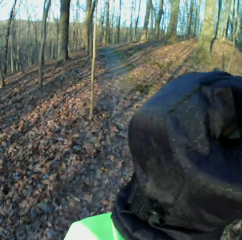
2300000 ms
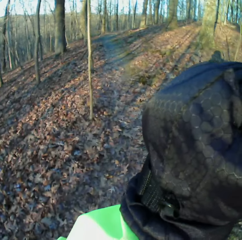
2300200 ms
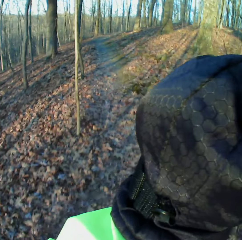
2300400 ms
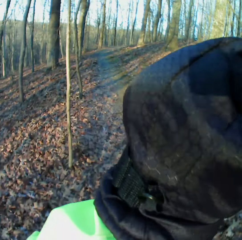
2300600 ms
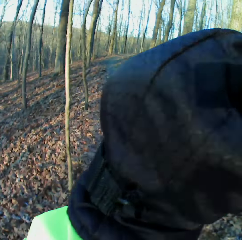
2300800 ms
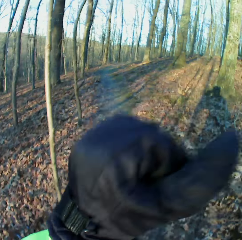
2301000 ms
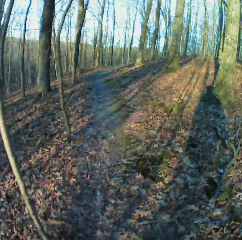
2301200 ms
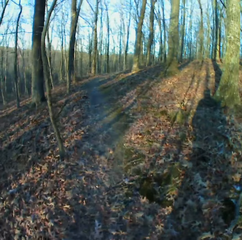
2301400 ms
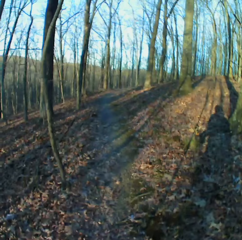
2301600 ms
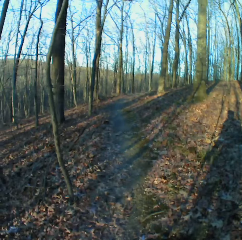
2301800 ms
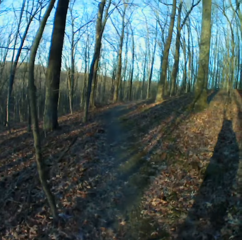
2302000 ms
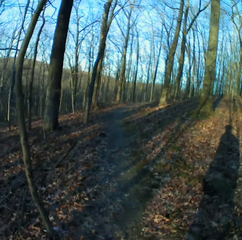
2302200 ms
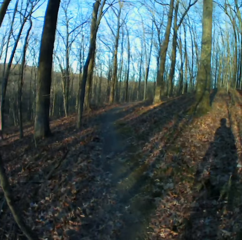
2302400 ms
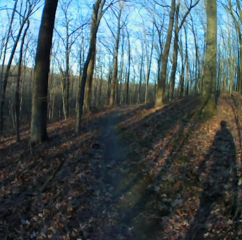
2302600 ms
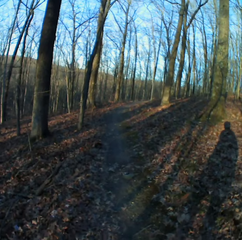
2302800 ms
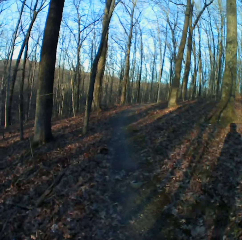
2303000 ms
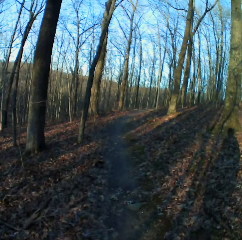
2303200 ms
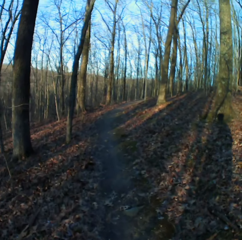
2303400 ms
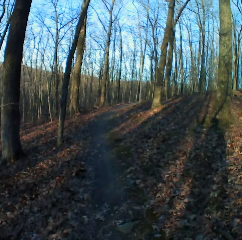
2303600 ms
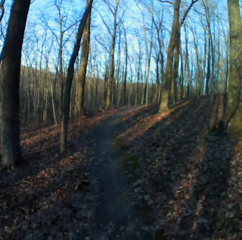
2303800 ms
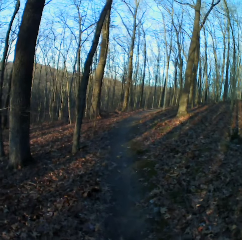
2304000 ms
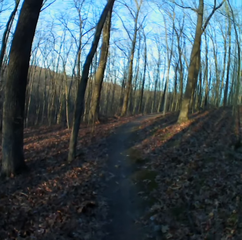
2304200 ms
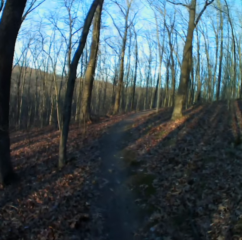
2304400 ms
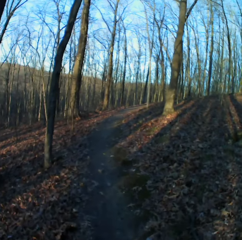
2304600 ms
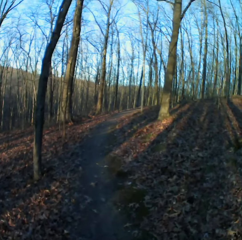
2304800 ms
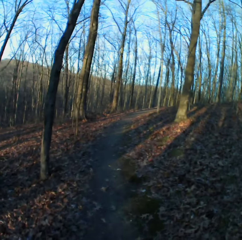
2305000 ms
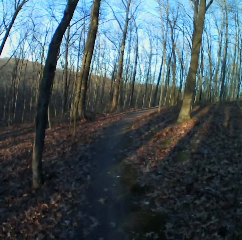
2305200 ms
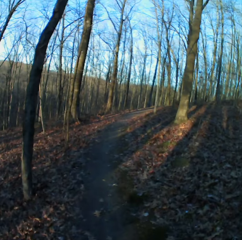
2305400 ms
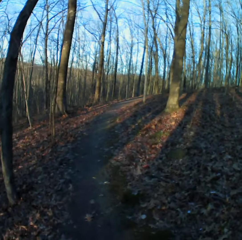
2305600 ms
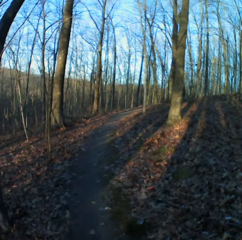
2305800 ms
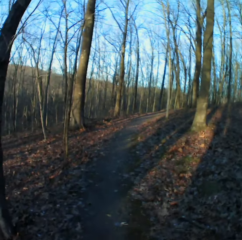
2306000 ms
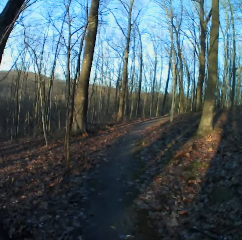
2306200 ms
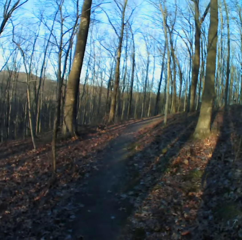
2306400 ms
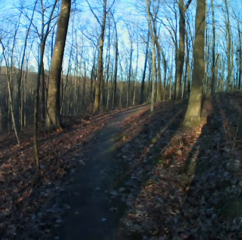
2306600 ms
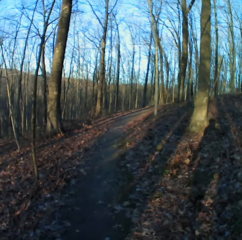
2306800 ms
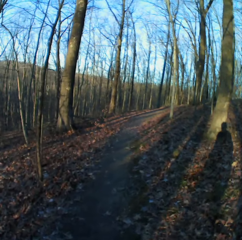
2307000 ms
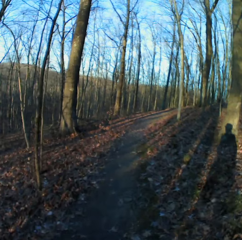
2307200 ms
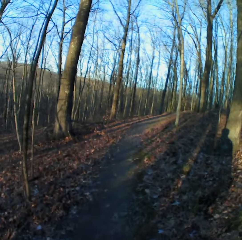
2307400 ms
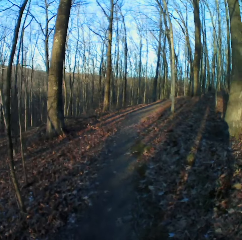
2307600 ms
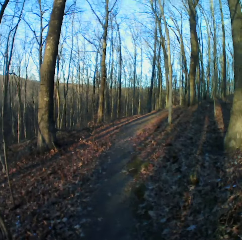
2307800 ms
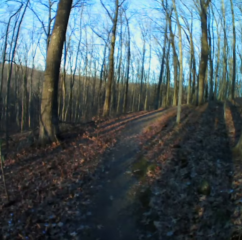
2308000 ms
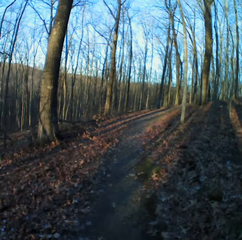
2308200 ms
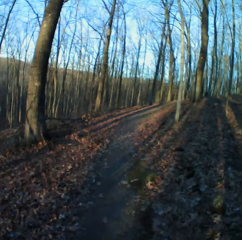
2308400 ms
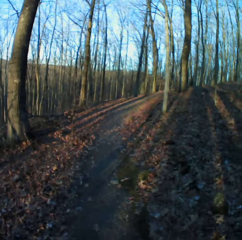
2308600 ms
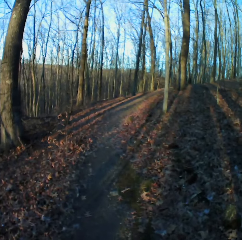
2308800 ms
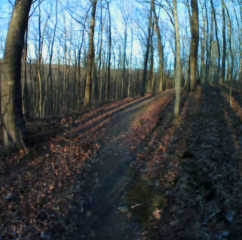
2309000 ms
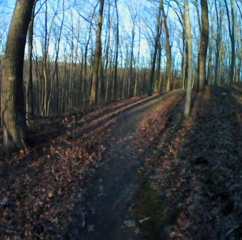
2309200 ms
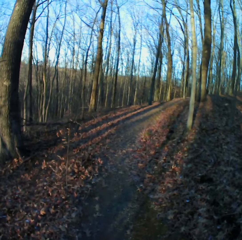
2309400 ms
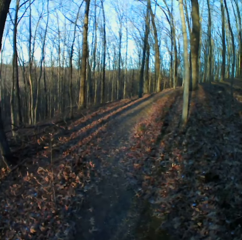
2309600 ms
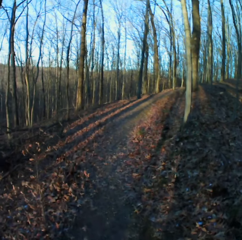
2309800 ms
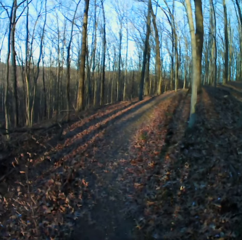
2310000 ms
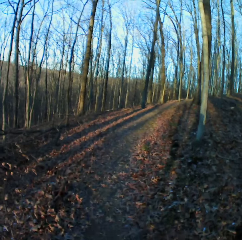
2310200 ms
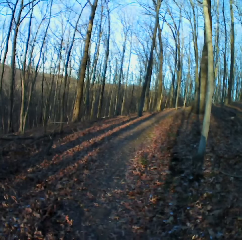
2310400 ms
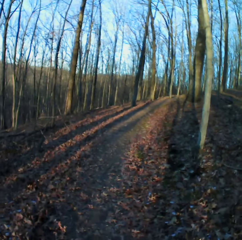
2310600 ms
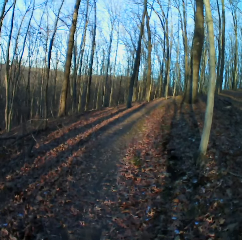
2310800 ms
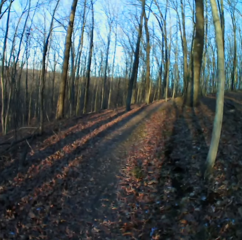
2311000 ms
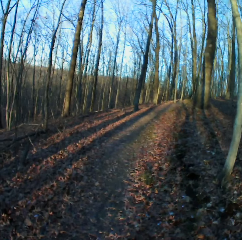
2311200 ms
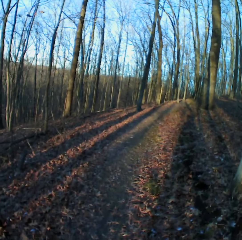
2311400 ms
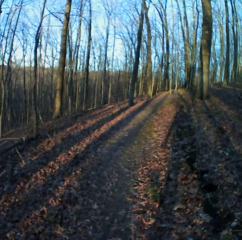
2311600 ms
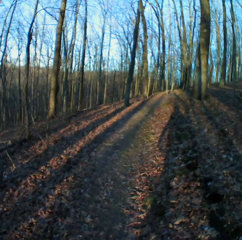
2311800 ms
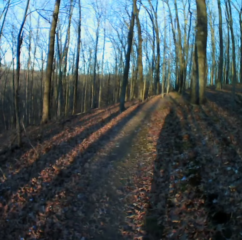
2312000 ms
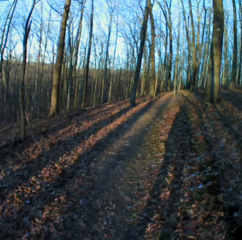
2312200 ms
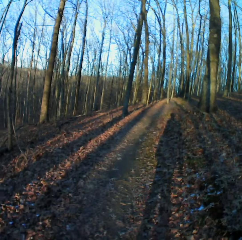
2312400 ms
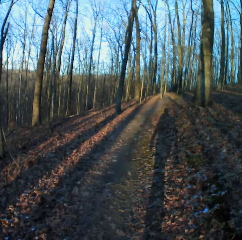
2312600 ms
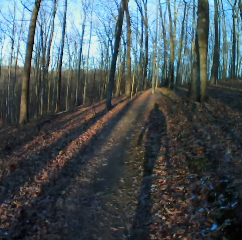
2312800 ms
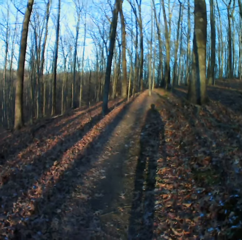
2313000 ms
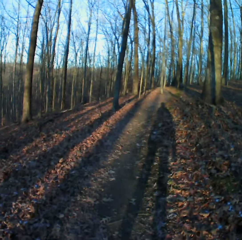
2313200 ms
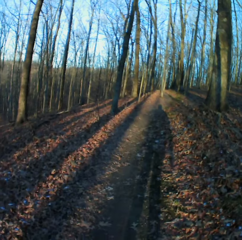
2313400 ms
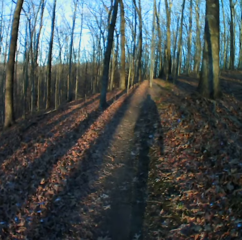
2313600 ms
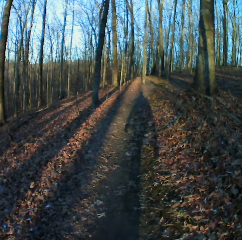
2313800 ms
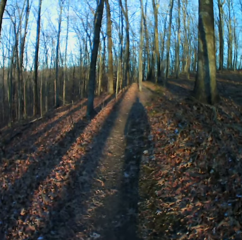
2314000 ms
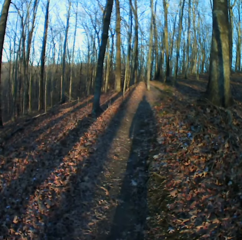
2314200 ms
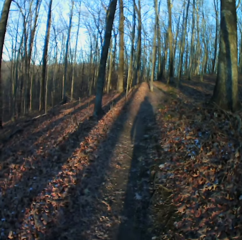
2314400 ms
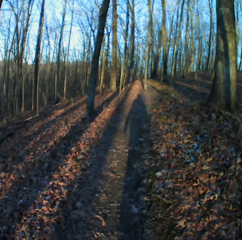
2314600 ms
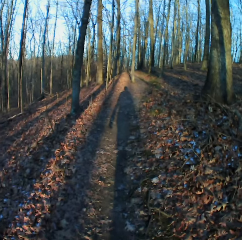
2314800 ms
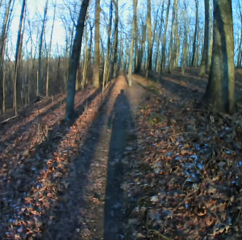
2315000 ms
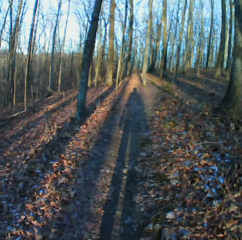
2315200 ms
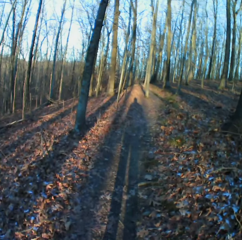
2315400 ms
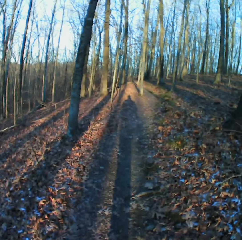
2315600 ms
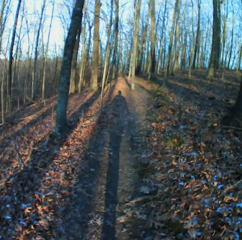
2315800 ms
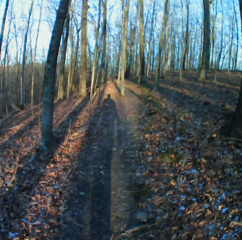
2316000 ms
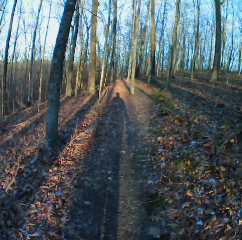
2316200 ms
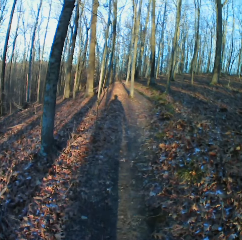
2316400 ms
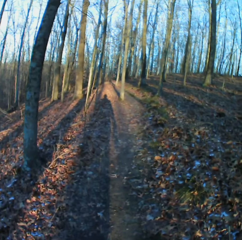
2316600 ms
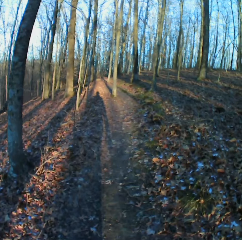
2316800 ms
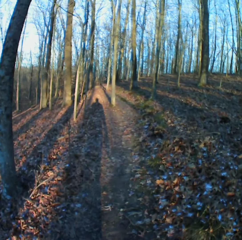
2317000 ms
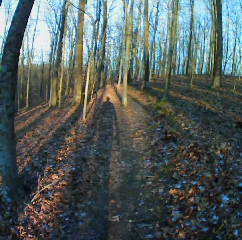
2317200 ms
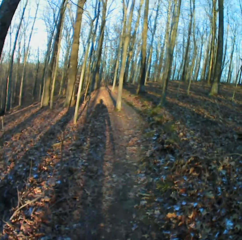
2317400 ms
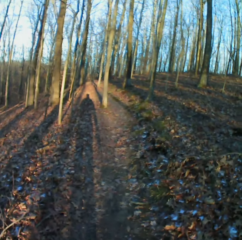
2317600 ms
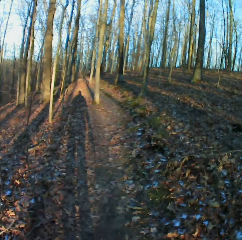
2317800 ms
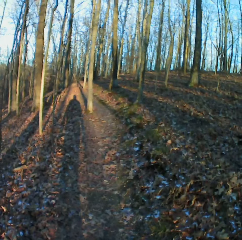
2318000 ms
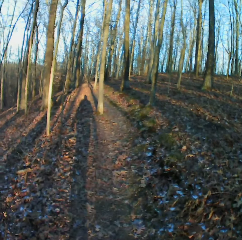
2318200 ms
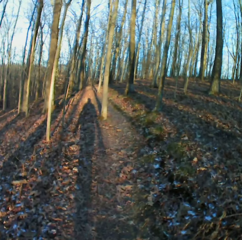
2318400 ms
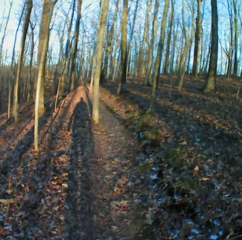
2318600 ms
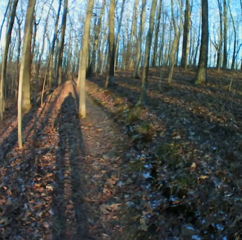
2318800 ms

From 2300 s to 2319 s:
The camera wearer adjusts the camera. They walk down the garden. They sneeze. They cough.

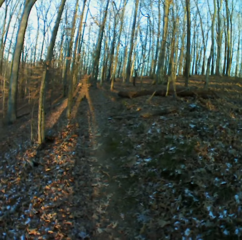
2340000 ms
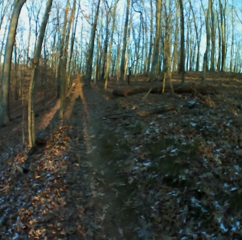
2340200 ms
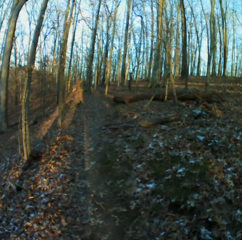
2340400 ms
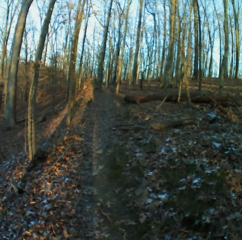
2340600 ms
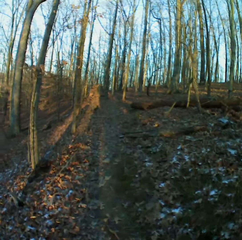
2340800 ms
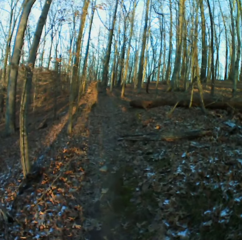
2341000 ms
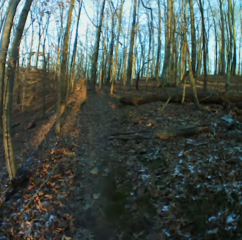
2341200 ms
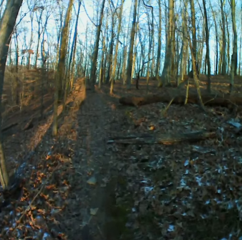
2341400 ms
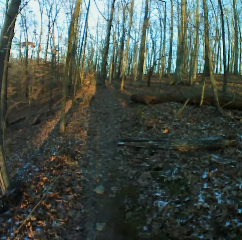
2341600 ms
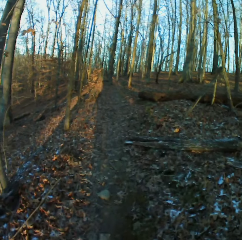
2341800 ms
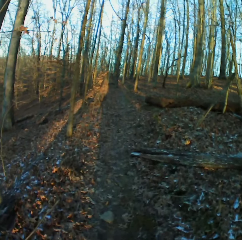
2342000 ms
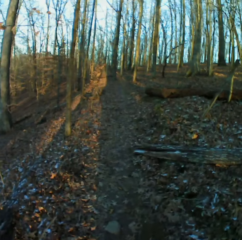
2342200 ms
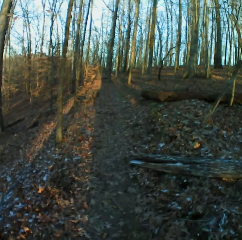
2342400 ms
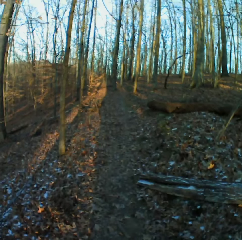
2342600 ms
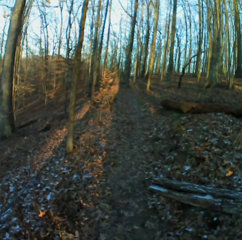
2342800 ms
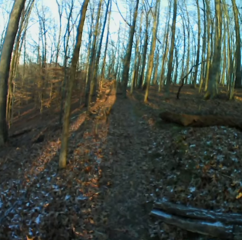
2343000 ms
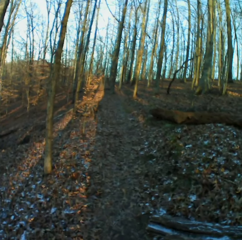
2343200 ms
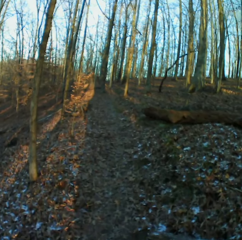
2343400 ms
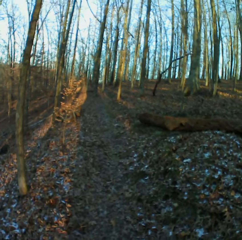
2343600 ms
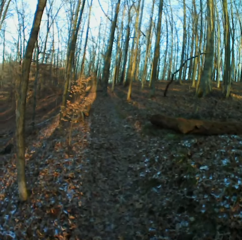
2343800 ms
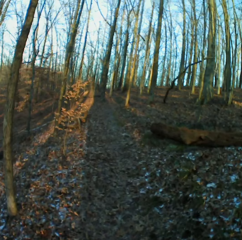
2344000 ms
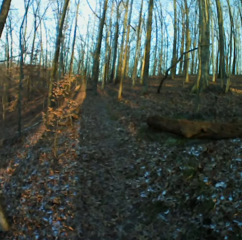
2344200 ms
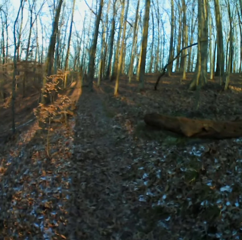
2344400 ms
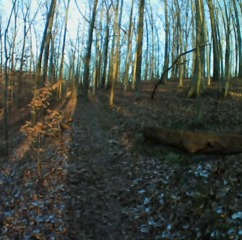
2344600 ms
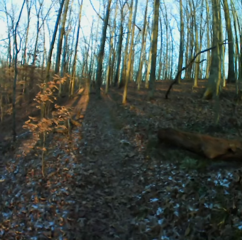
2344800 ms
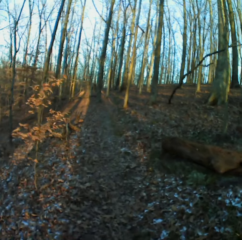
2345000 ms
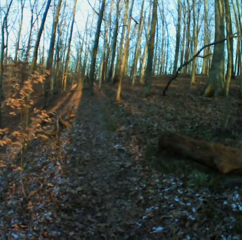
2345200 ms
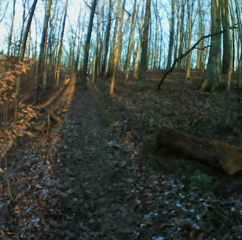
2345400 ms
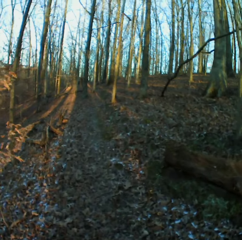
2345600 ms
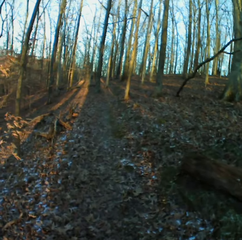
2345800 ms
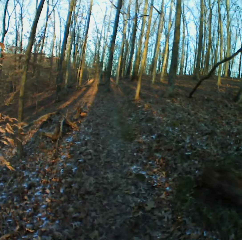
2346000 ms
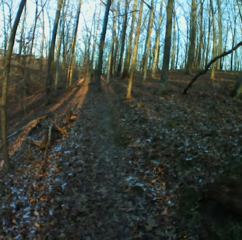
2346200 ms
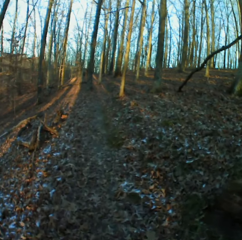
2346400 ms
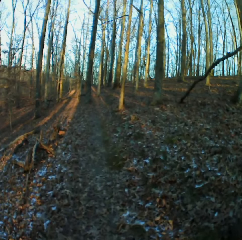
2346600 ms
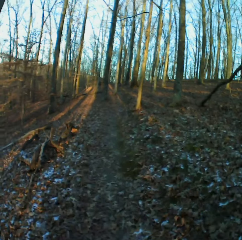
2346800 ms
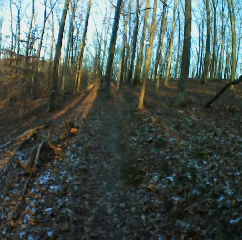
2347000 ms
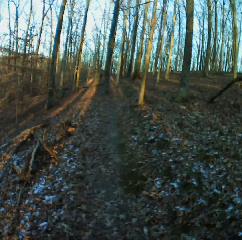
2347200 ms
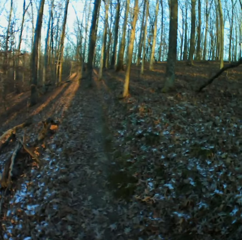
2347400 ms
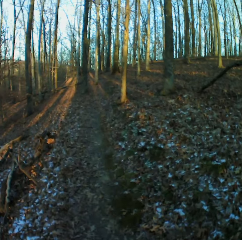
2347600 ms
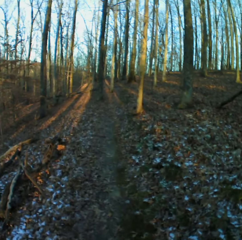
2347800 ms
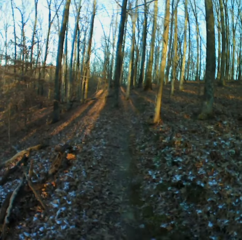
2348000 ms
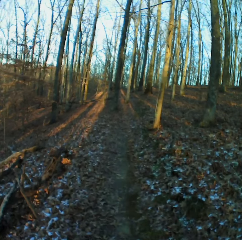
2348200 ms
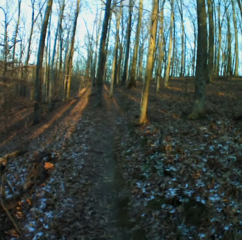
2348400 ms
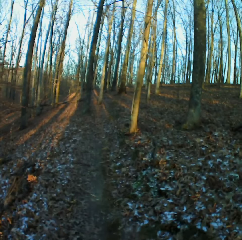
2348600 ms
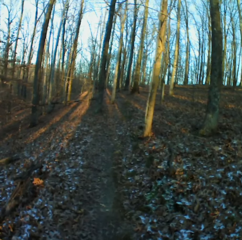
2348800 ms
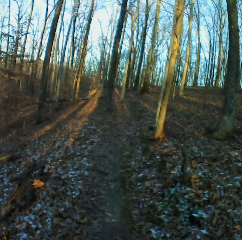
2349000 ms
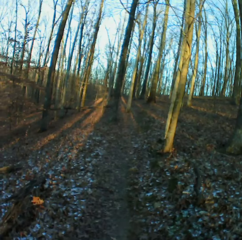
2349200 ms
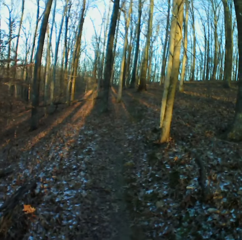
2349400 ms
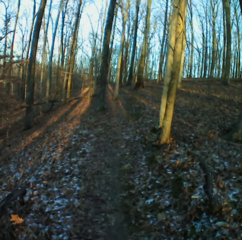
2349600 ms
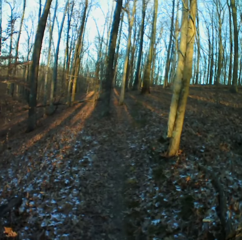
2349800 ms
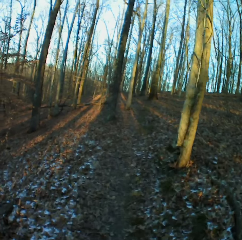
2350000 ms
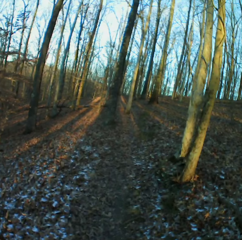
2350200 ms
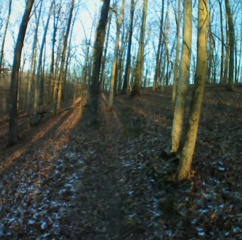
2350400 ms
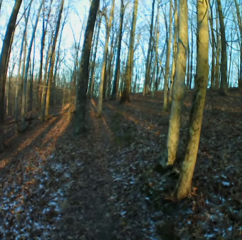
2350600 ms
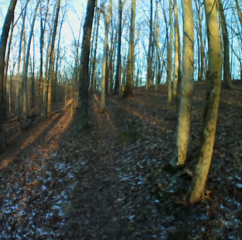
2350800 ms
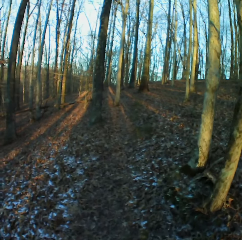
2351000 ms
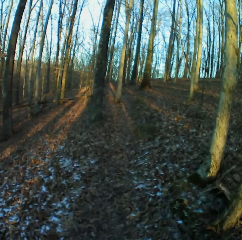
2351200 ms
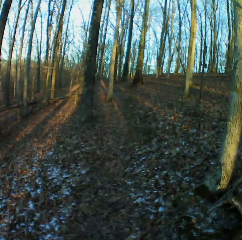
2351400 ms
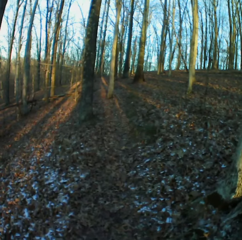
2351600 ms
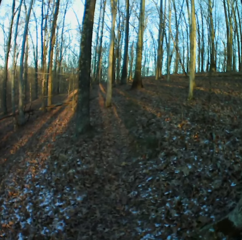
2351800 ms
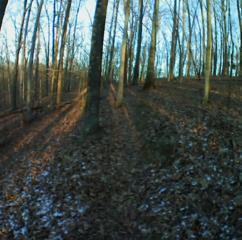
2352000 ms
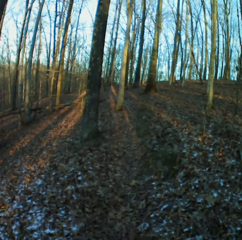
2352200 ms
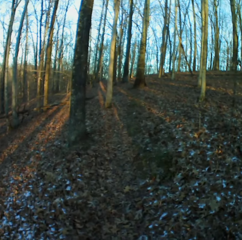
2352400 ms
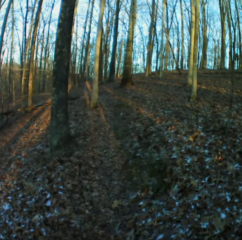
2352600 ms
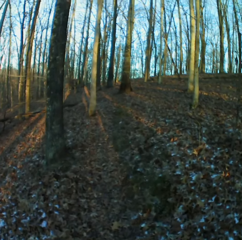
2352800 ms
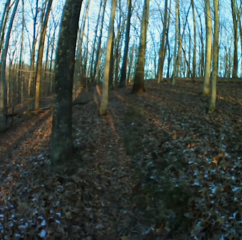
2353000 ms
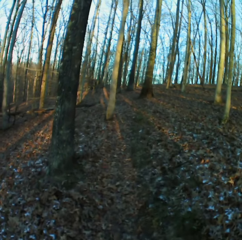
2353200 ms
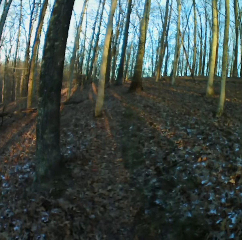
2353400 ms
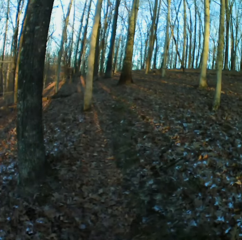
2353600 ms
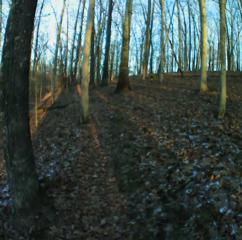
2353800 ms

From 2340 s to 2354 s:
The camera wearer sneezes.
